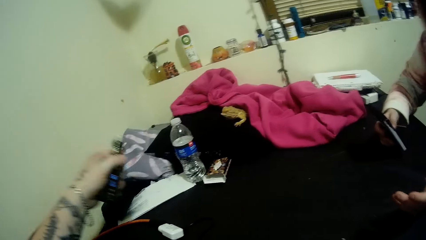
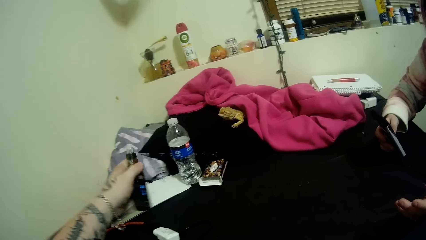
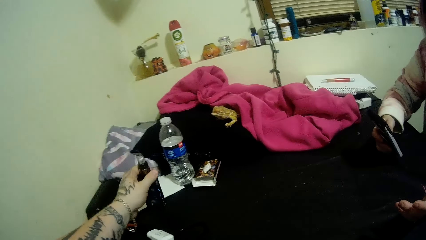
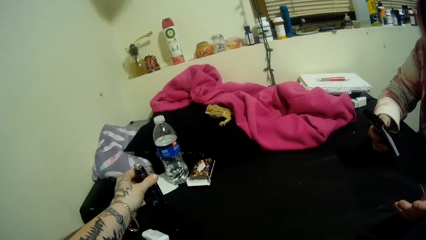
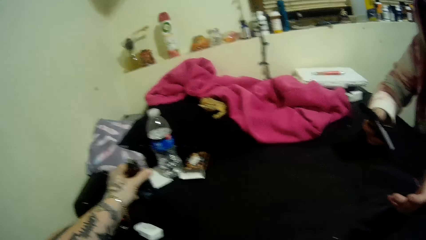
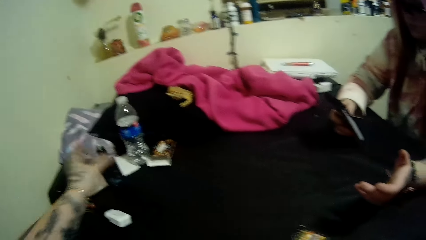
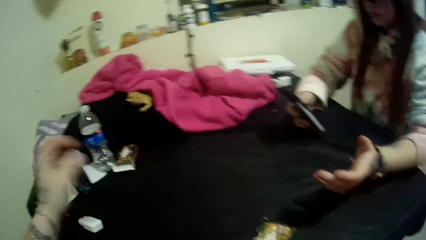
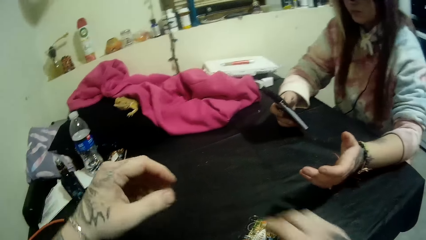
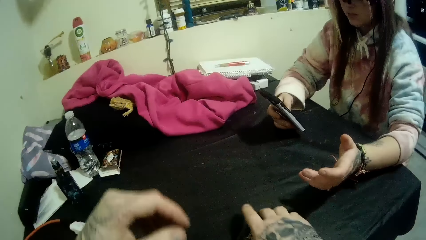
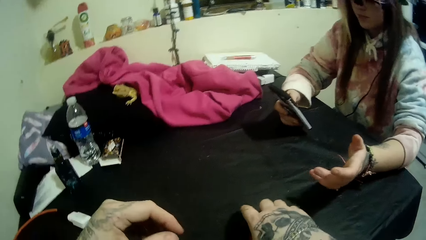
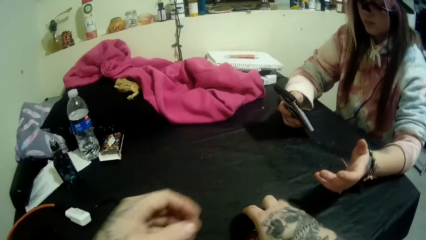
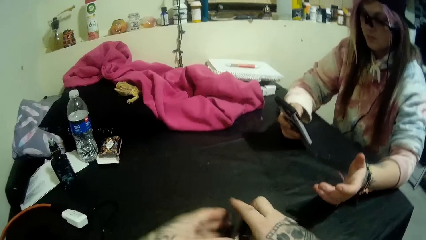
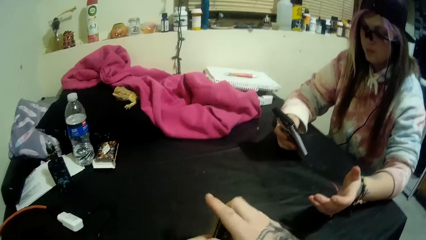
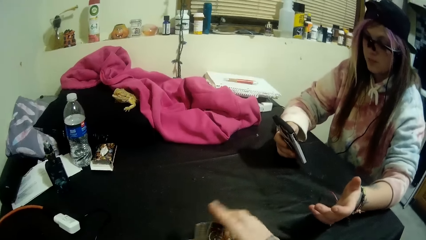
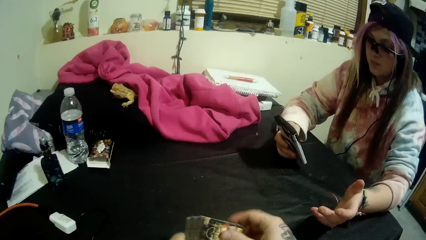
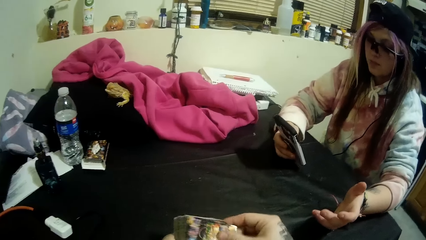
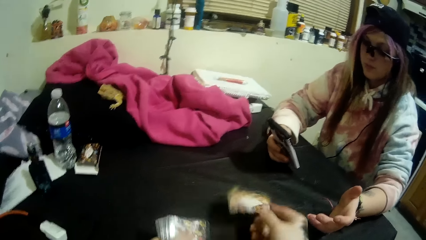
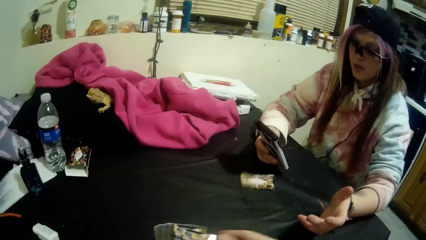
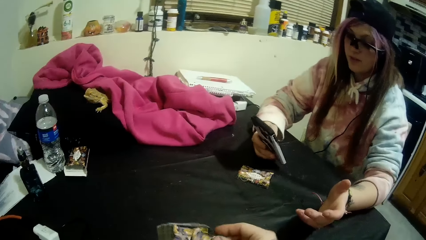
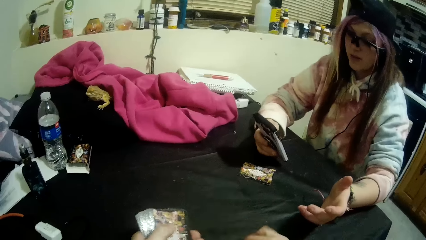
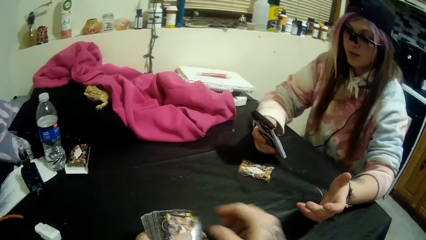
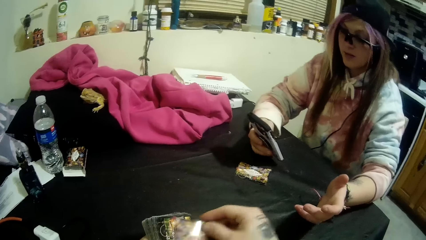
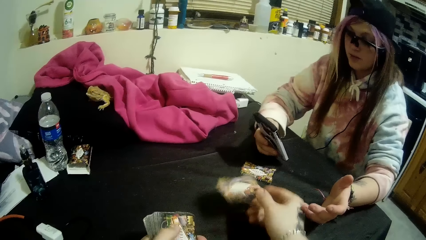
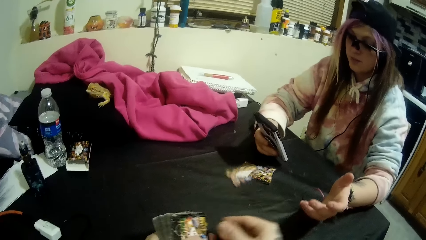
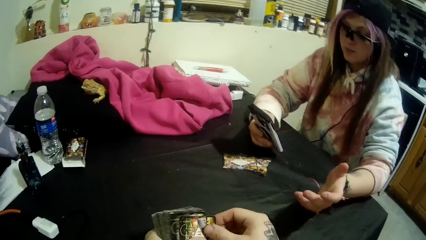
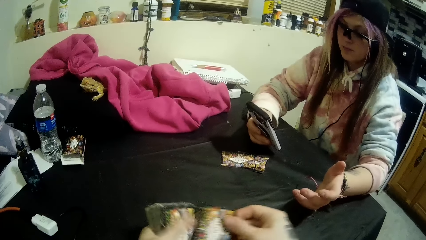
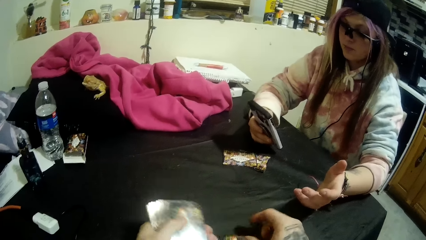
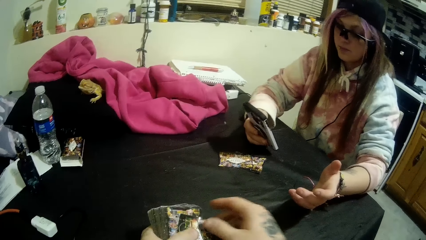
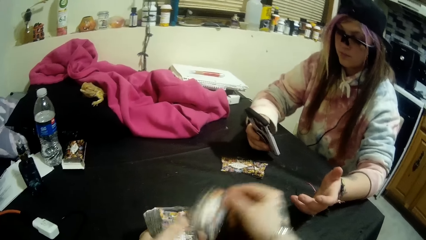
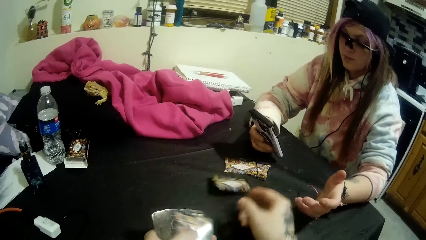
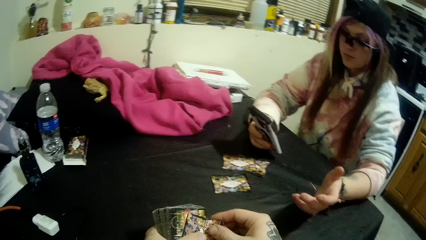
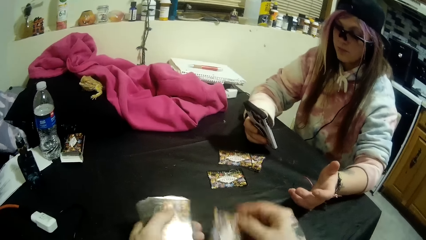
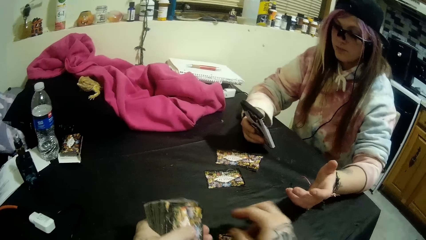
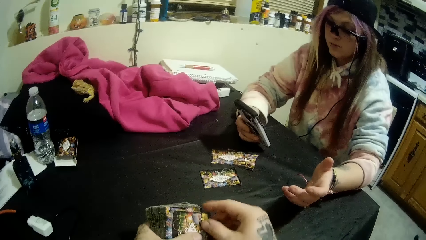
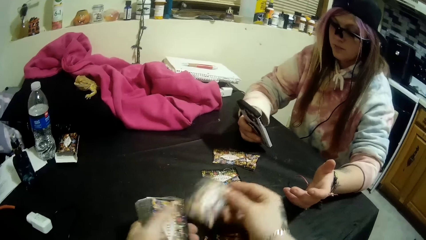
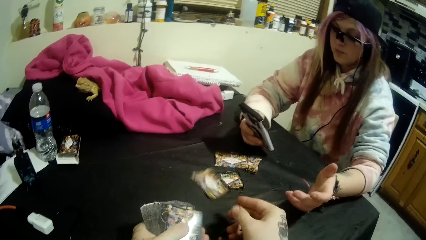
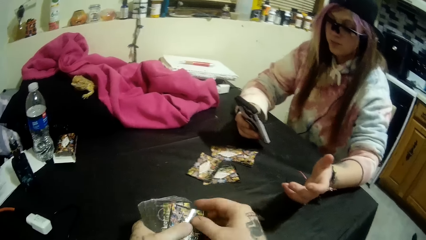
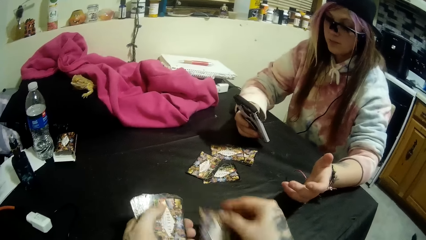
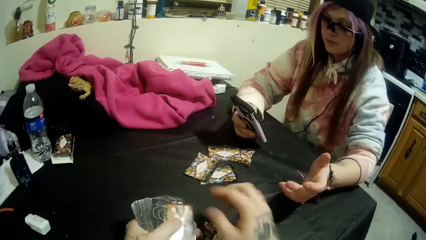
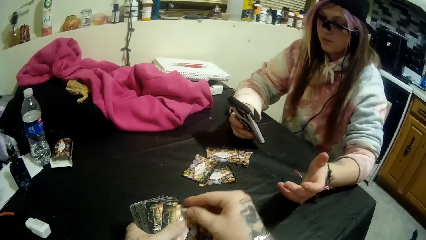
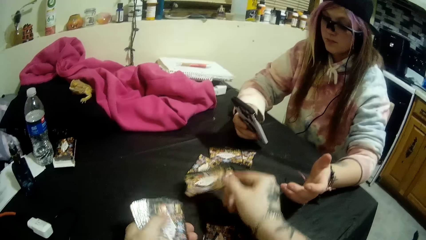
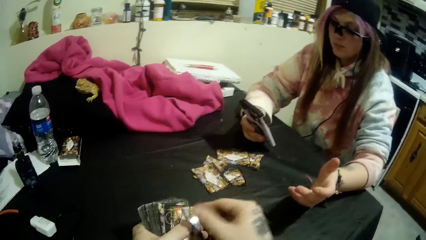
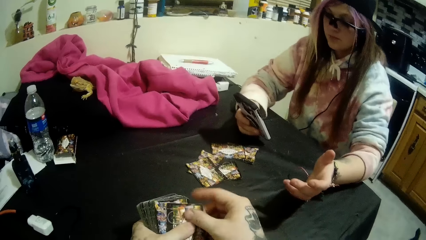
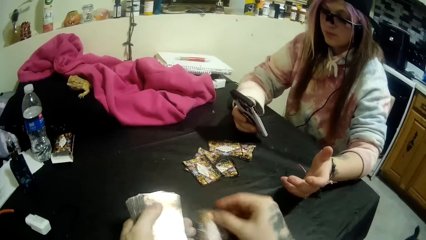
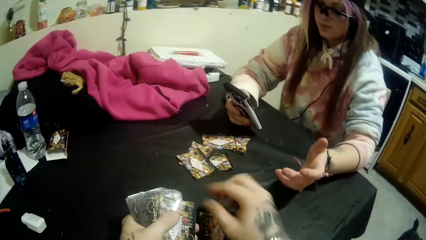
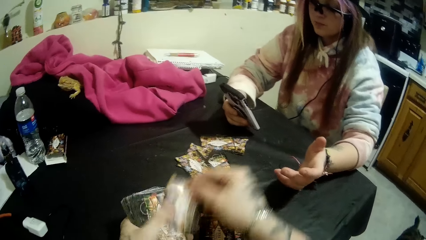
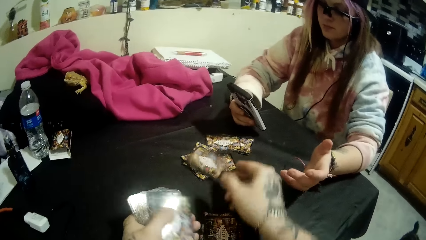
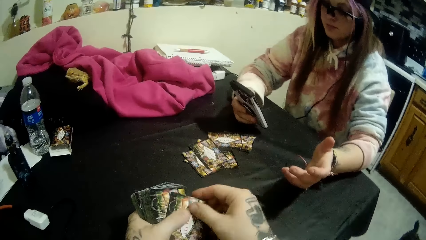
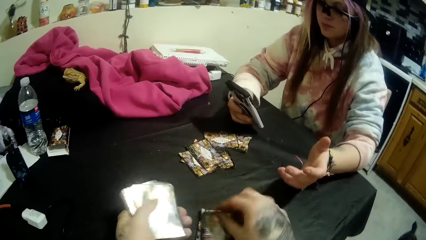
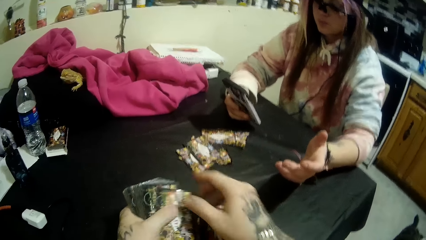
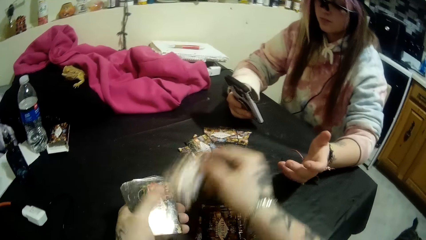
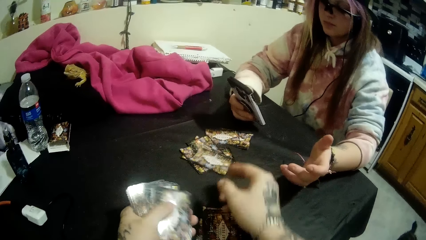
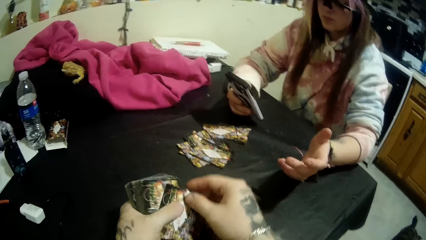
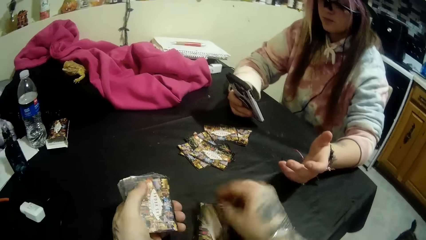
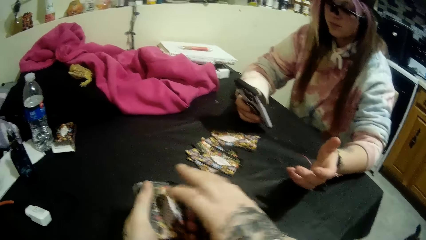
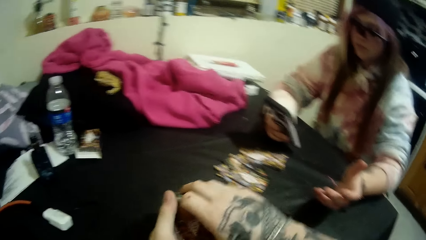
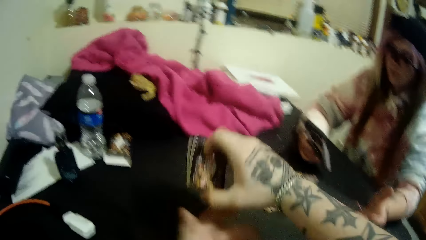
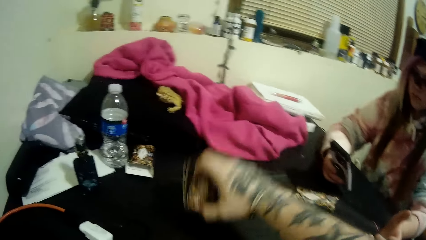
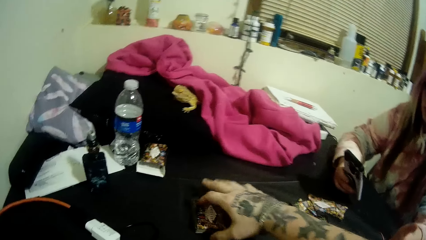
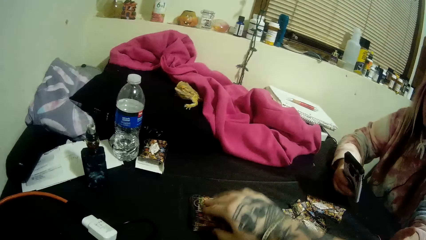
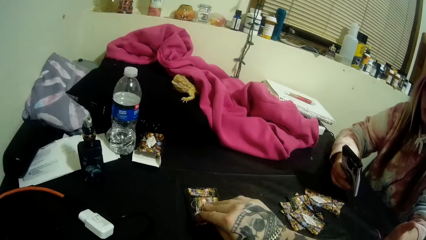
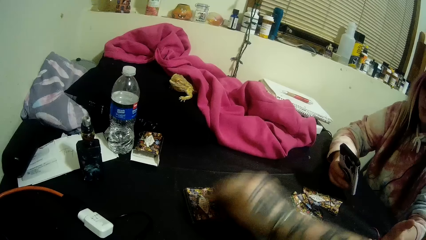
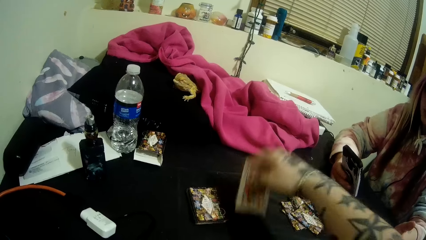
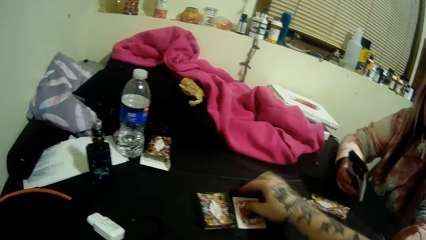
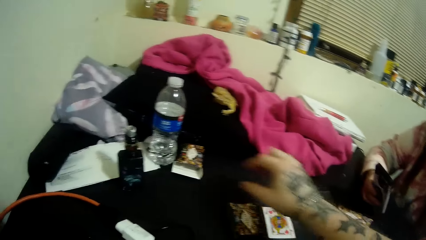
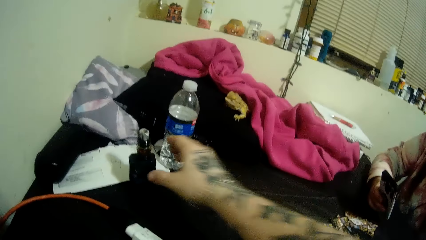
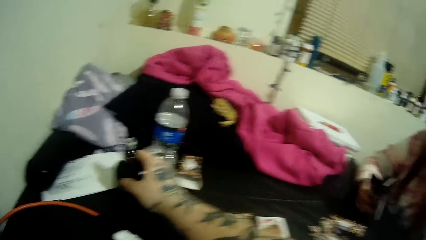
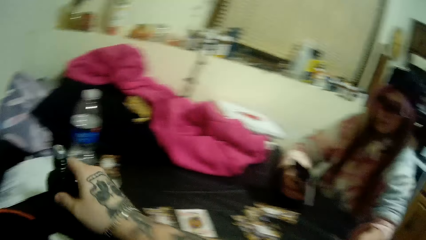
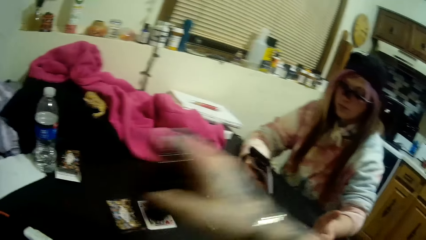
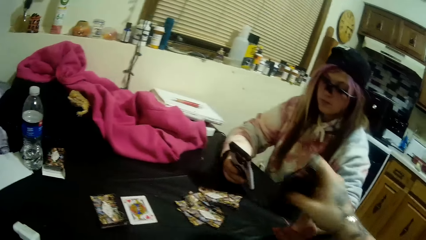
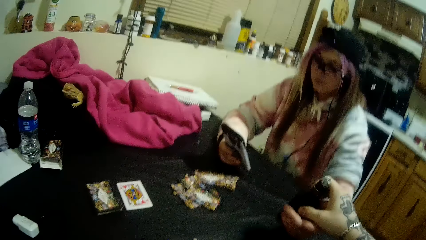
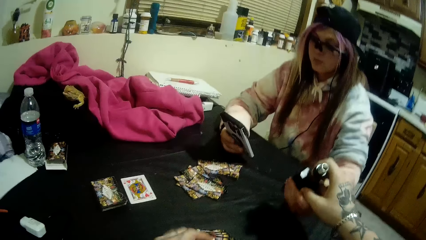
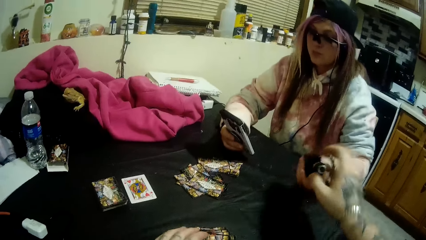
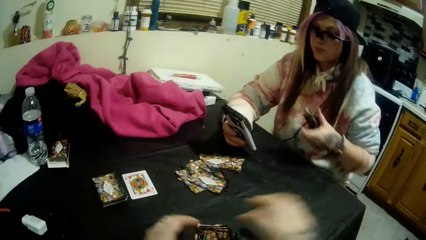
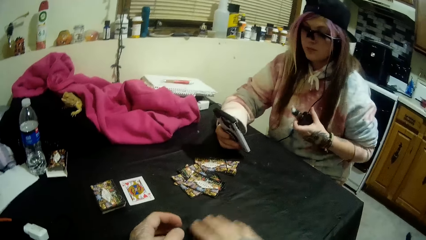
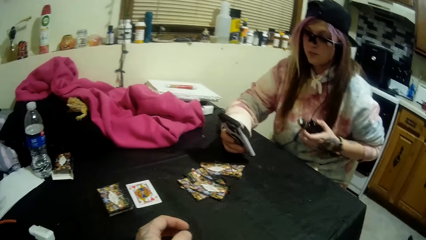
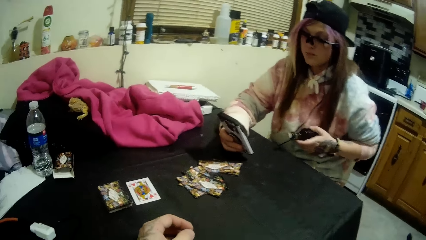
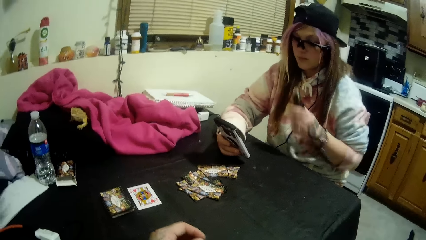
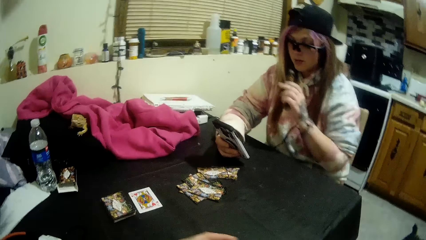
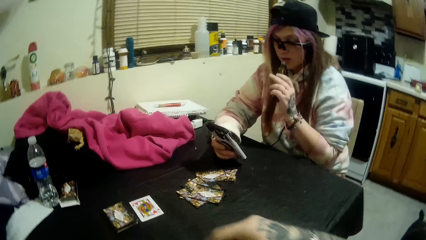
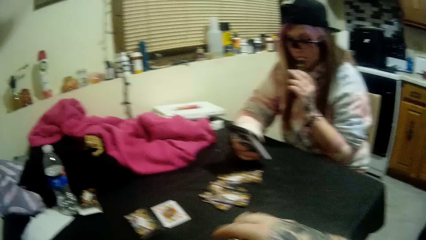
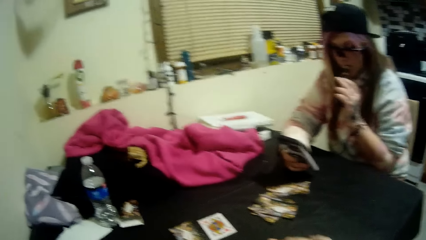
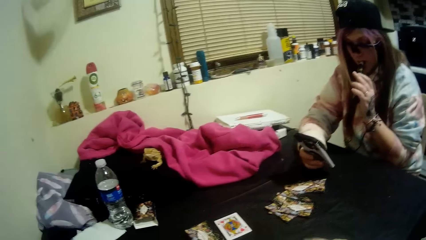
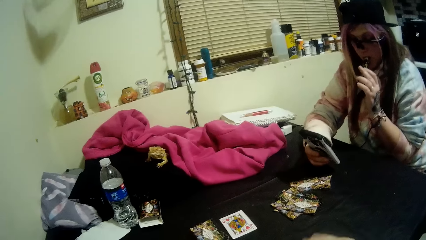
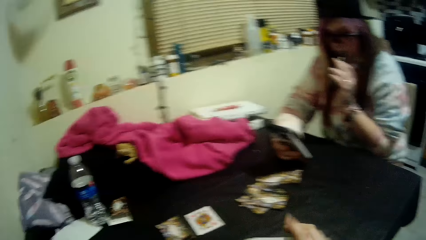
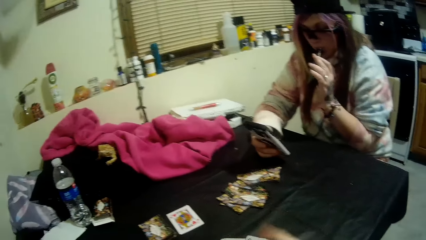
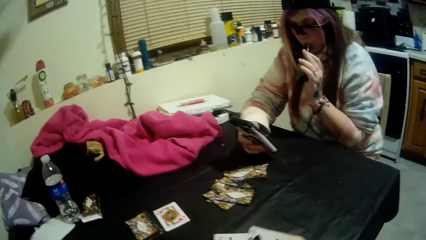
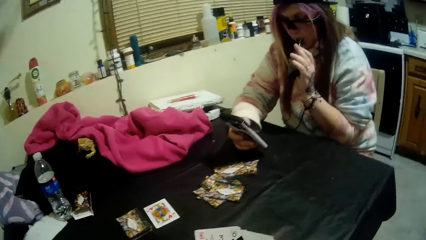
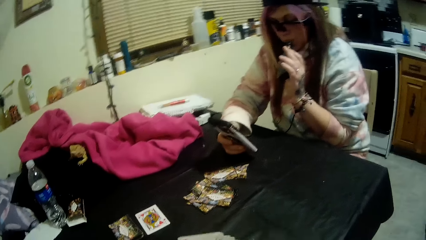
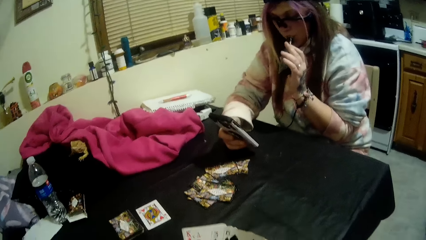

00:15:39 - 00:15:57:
The camera wearer puts something on the table. He picks up the cards from the table. He distributes some of the cards in his hands between him and the woman. He stacks up the remaining cards in his hands on the table. He picks up a card from the stack of cards with his right hand. He drops the card on the table beside the stack of cards. He picks up the bottle of vapes on the table with his right hand. He passes the bottle of vapes to the woman. The woman takes the bottle of vapes from the camera wearer. The camera wearer picks up his portion of the distributed cards with his right hand. The woman holds the bottle of vapes well. She smokes the vapes. The camera wearer sorts the cards on his hands.
